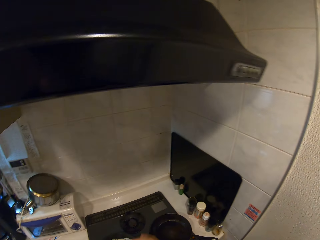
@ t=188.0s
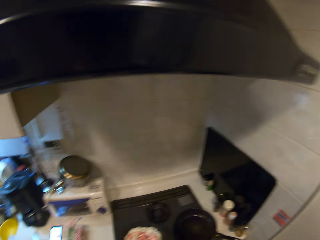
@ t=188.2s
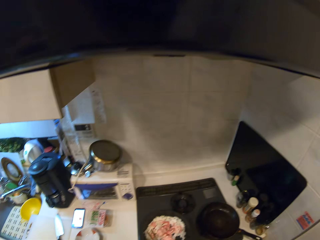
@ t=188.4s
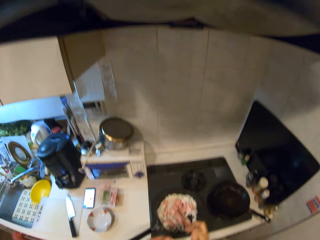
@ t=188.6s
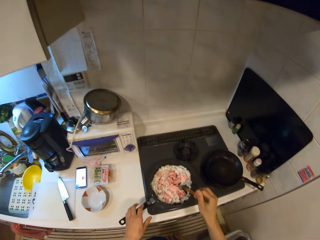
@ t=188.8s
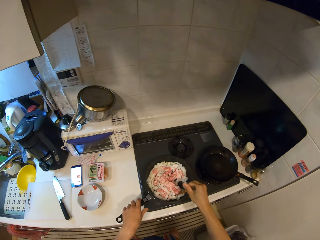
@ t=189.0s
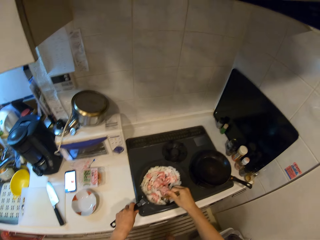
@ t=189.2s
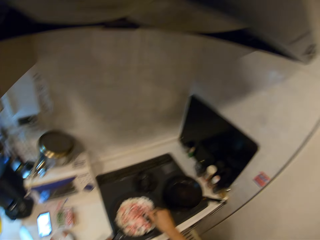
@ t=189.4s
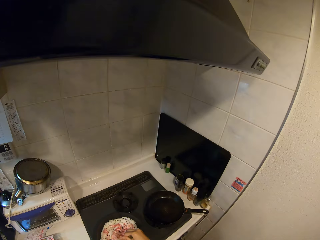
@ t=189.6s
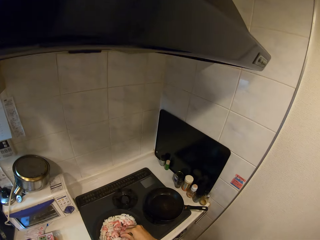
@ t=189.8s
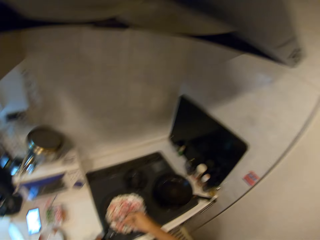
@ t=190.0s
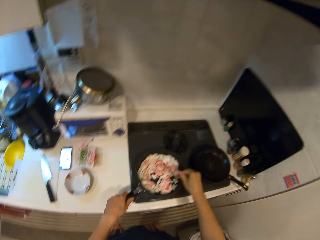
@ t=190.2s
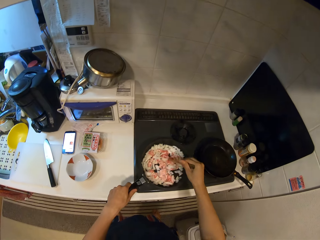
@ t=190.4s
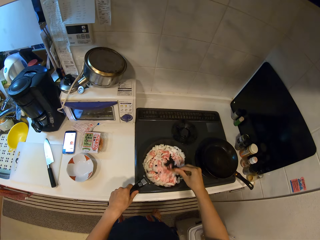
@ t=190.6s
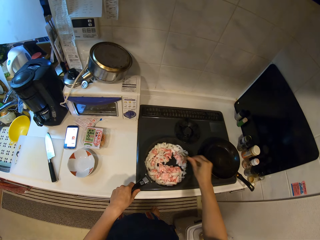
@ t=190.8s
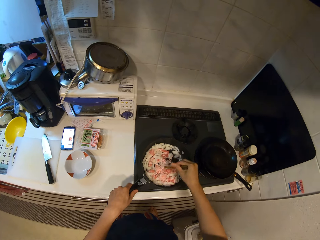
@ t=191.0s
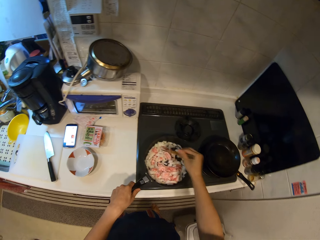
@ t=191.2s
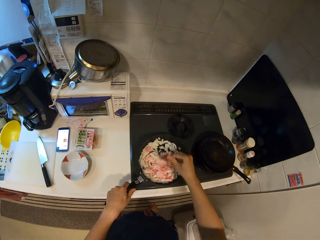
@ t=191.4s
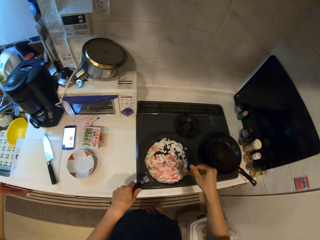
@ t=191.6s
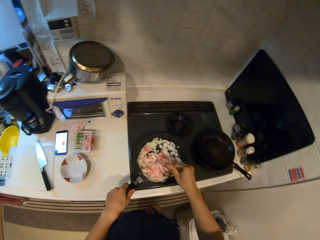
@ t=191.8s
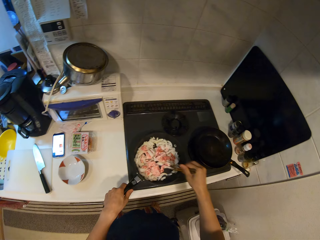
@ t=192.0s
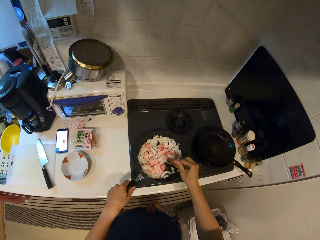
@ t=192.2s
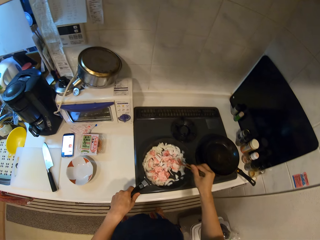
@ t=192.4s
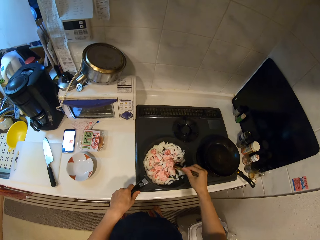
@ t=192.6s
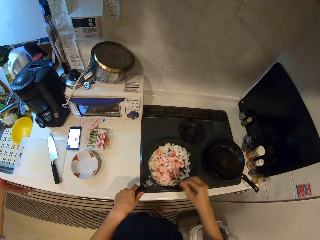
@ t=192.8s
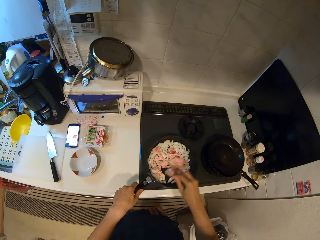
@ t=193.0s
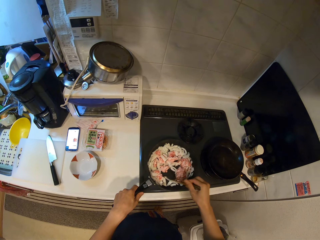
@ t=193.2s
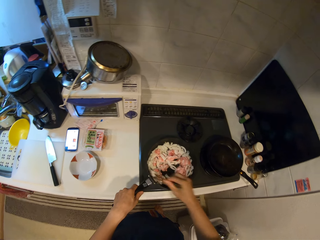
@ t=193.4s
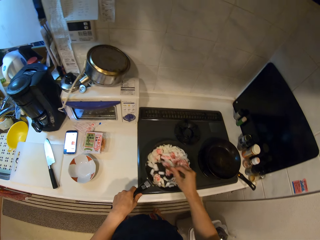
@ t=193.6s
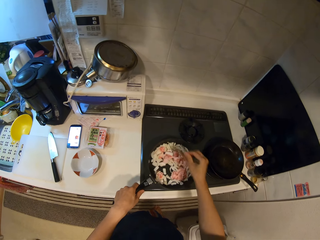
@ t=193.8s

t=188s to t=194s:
The camera wearer stirs food with chopsticks.

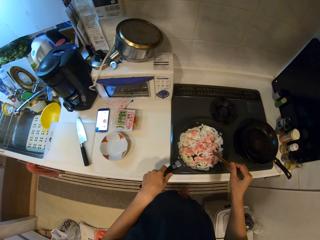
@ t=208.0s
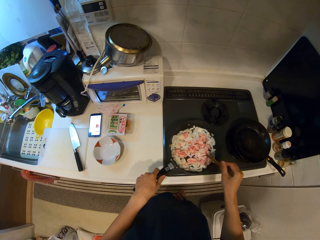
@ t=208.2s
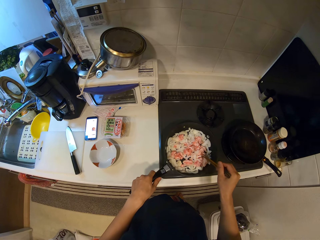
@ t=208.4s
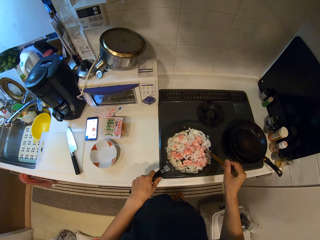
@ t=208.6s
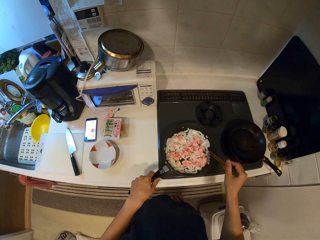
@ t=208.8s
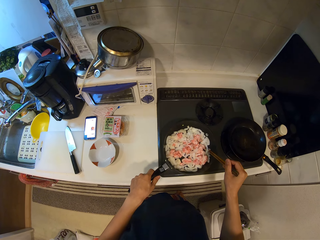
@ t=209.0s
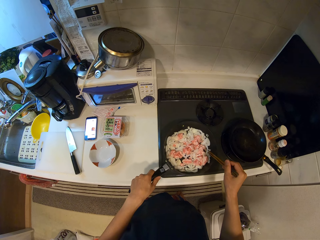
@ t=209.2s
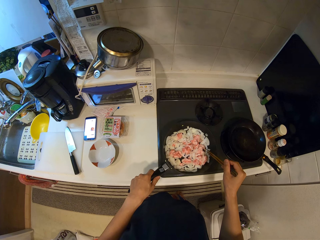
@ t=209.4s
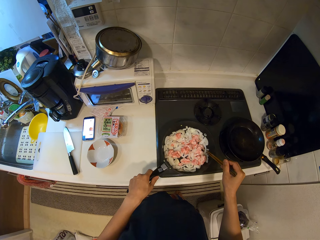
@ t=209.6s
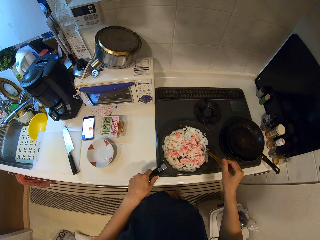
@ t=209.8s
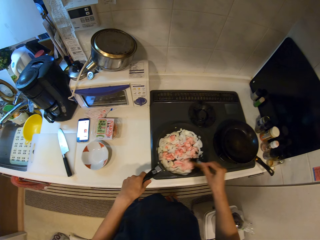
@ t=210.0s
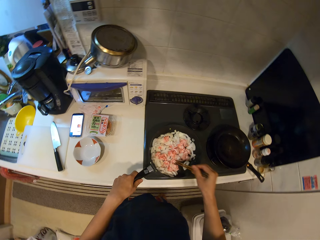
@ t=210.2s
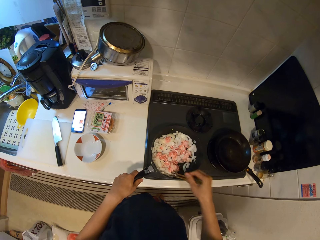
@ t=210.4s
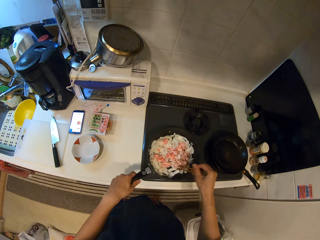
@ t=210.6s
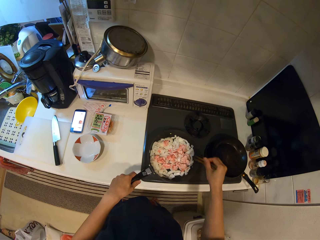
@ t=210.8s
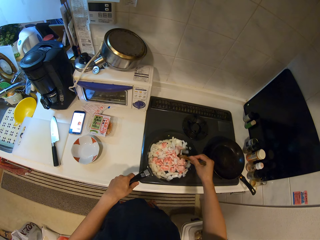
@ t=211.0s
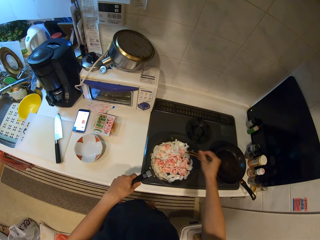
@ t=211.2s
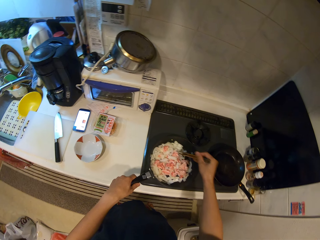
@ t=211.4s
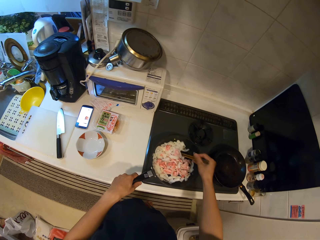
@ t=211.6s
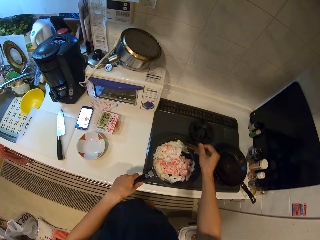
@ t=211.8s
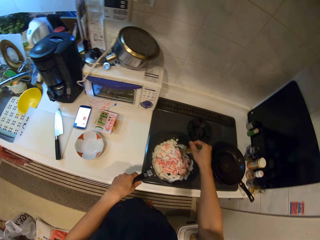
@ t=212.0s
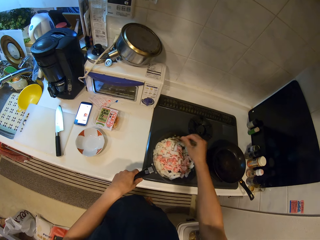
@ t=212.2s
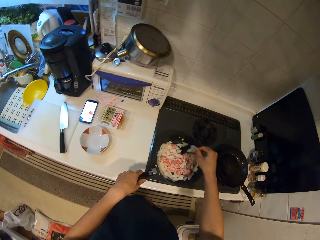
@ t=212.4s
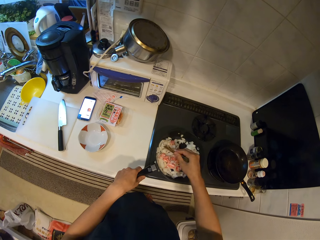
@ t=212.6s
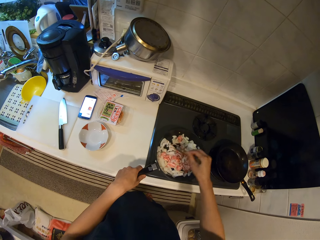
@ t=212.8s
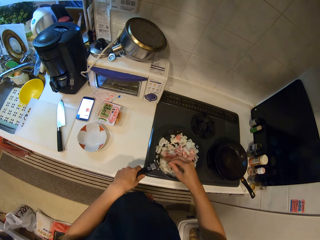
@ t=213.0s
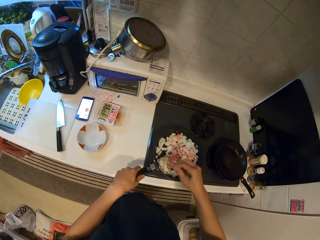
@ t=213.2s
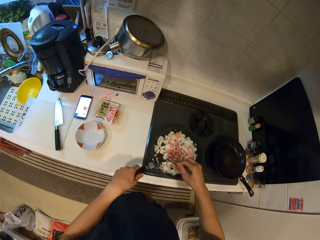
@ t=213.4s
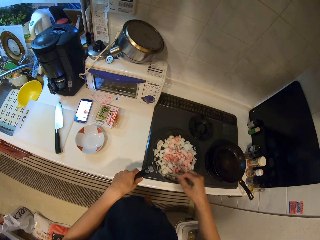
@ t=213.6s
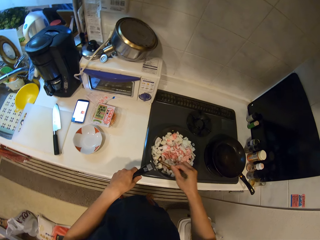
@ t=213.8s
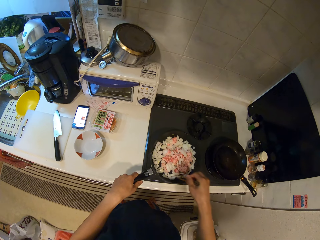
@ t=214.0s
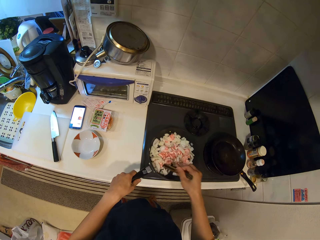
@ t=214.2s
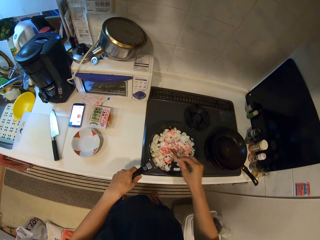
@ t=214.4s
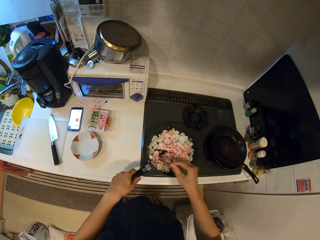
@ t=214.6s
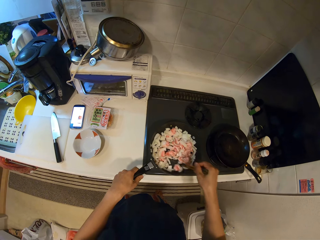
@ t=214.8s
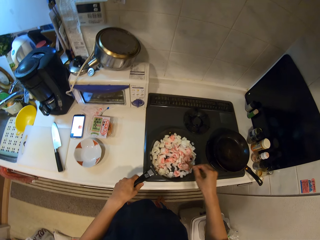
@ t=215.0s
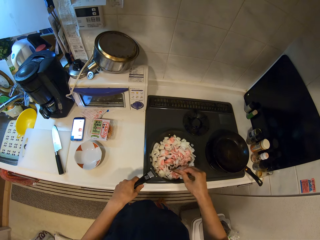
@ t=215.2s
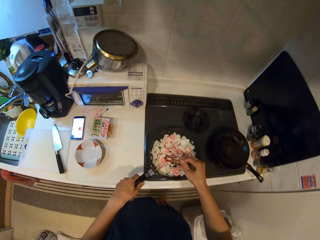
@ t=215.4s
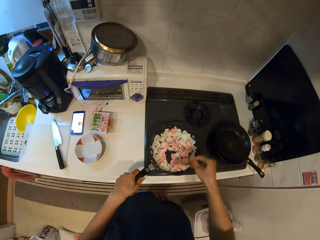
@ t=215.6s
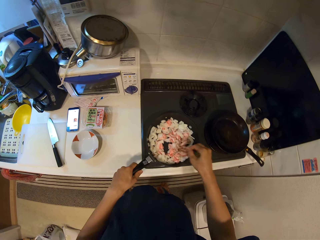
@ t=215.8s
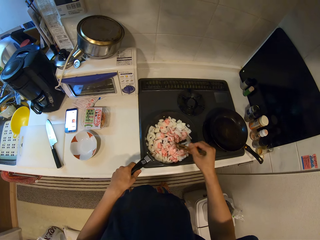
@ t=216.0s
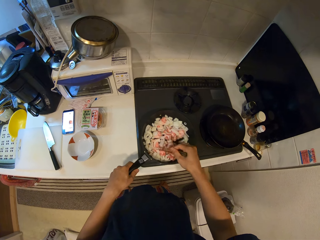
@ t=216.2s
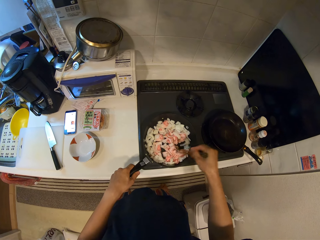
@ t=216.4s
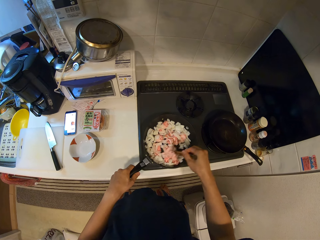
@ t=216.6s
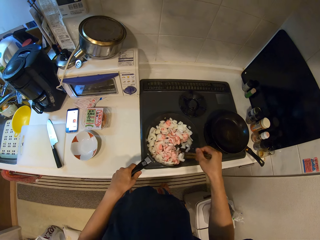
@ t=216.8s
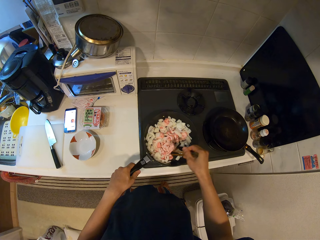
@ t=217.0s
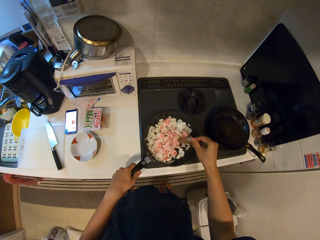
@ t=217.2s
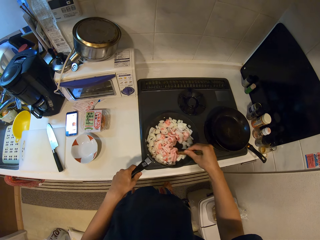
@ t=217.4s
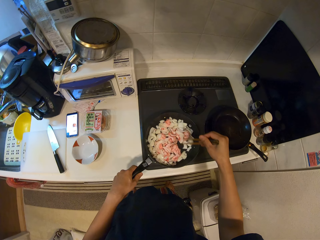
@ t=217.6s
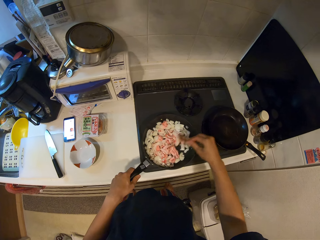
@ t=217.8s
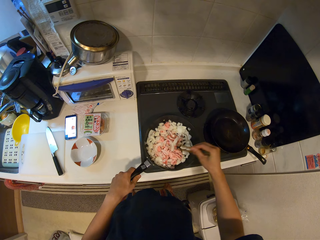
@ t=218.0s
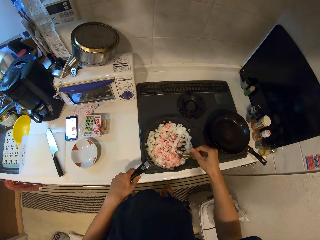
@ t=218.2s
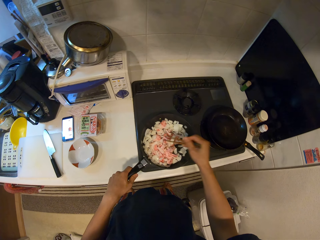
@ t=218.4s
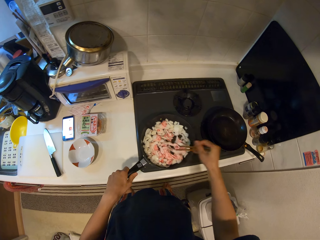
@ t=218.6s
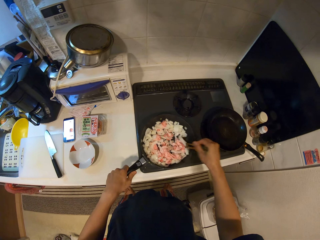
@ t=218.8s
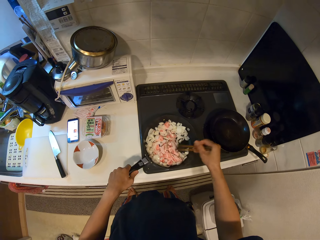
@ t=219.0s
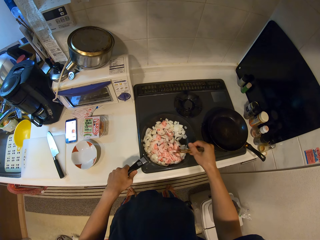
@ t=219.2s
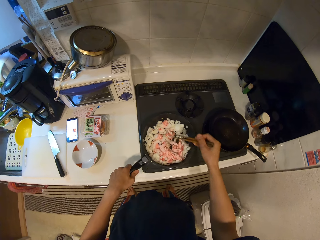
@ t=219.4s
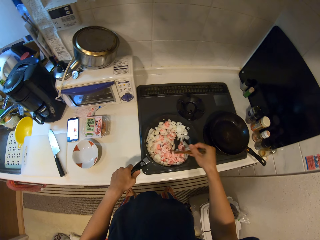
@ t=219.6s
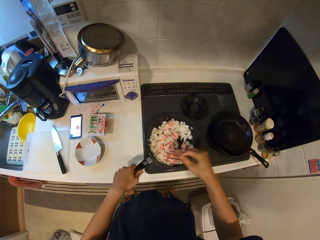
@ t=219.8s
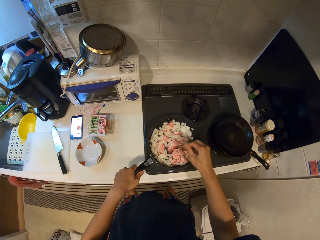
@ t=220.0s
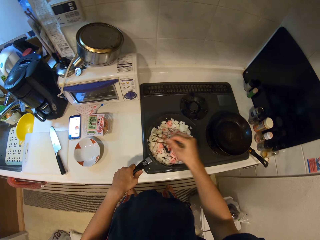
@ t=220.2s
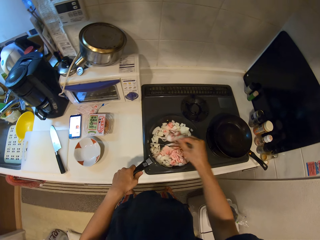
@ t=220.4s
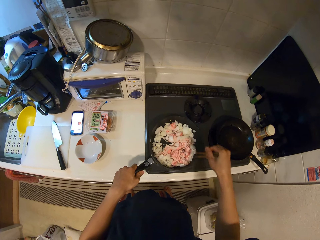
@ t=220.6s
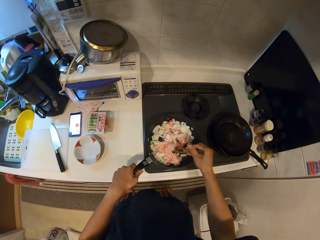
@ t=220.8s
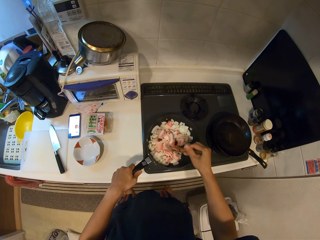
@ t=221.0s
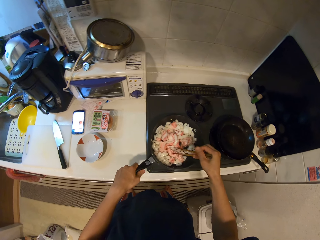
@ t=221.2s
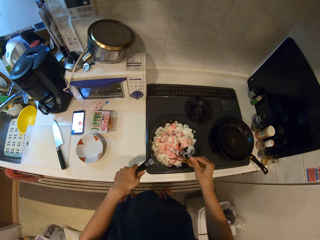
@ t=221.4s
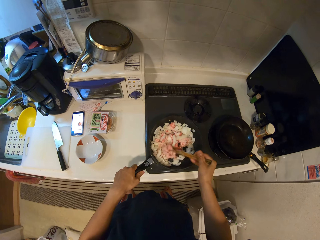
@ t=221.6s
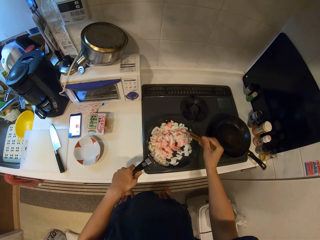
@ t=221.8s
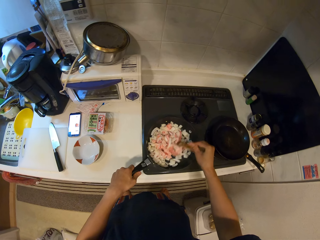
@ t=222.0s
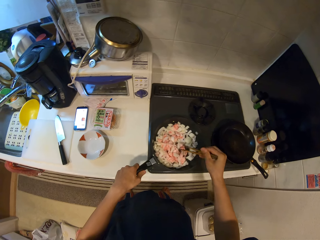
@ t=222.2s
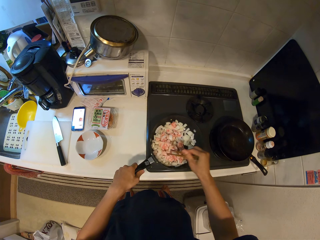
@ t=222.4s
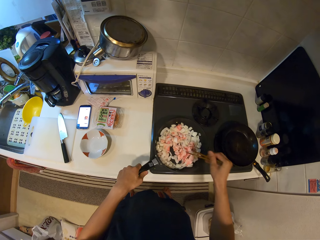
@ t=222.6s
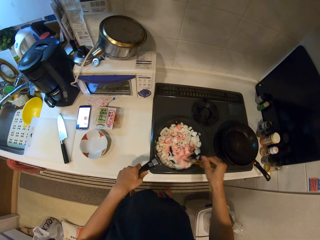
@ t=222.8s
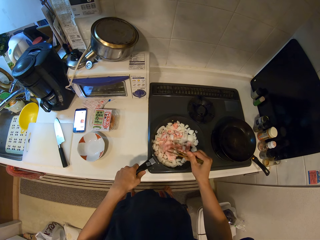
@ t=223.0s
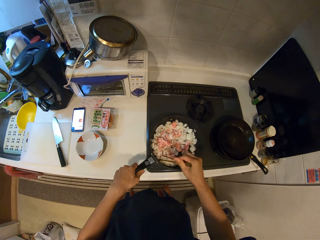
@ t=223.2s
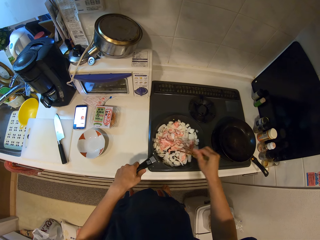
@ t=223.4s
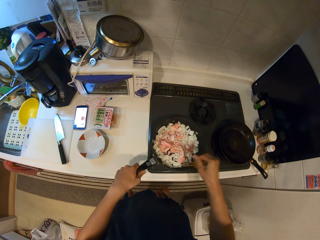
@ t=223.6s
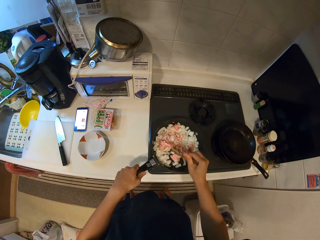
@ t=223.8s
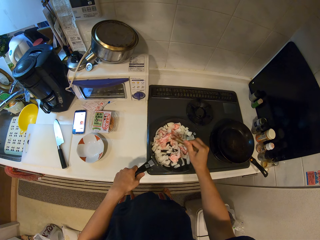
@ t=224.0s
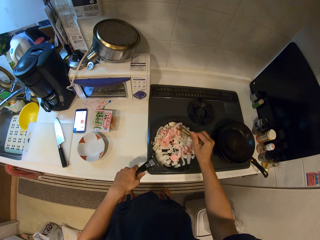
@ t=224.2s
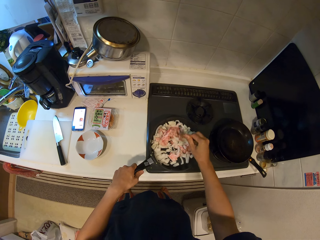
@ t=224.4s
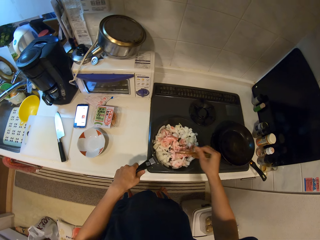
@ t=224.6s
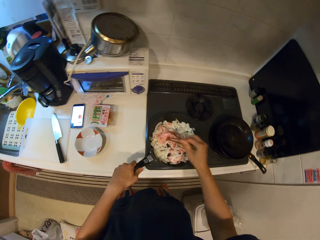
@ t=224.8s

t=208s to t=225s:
The camera wearer looks at the food. They stir the food.
